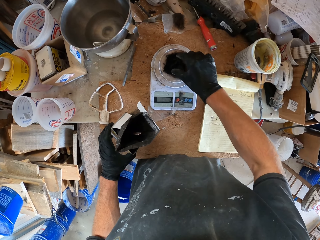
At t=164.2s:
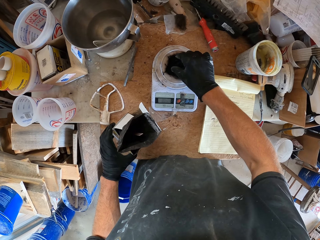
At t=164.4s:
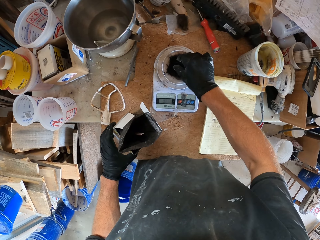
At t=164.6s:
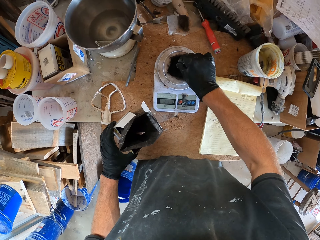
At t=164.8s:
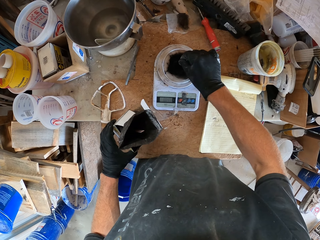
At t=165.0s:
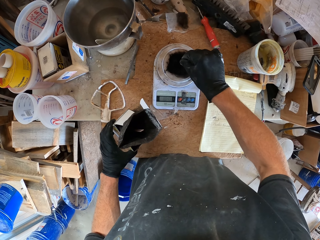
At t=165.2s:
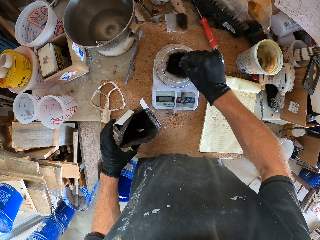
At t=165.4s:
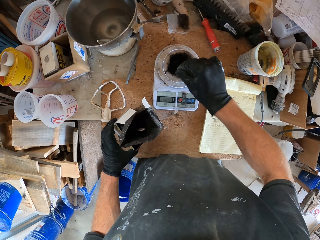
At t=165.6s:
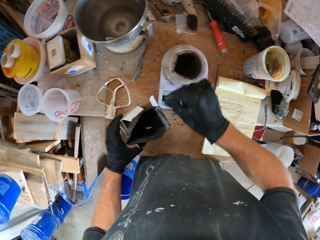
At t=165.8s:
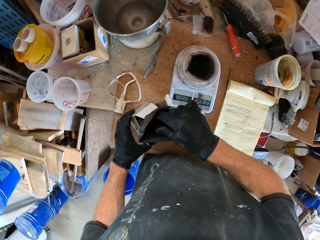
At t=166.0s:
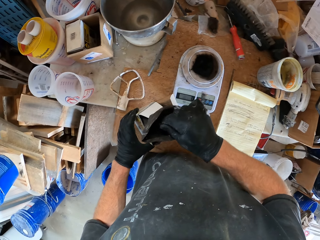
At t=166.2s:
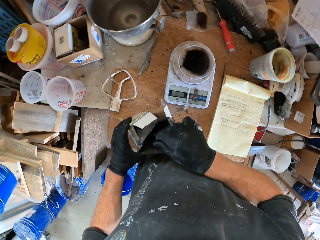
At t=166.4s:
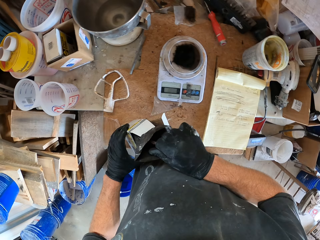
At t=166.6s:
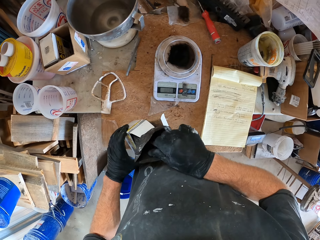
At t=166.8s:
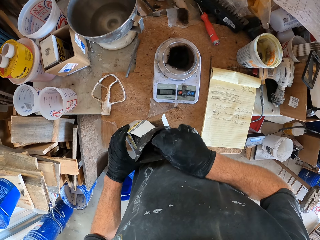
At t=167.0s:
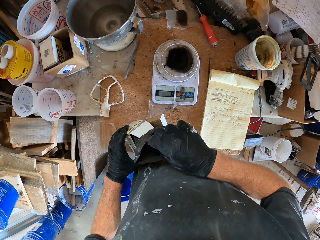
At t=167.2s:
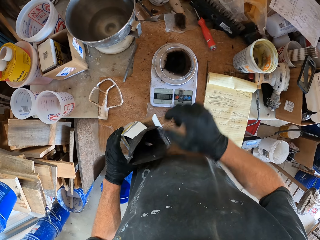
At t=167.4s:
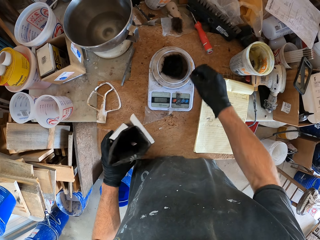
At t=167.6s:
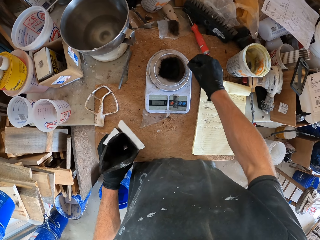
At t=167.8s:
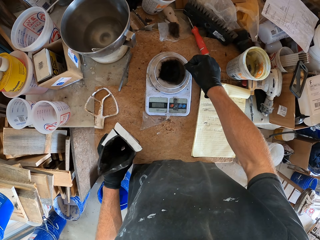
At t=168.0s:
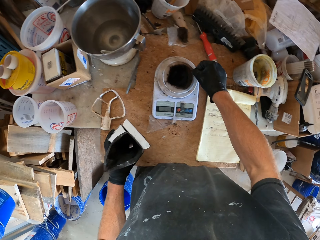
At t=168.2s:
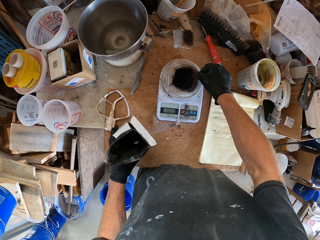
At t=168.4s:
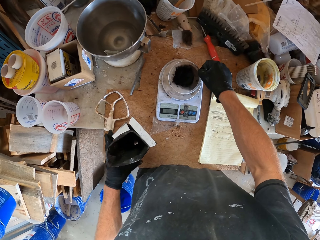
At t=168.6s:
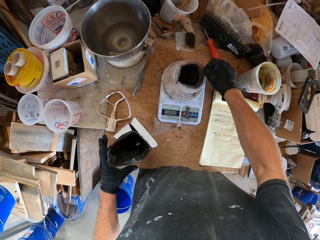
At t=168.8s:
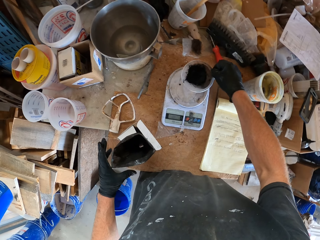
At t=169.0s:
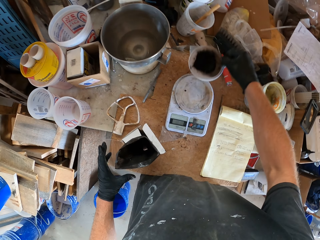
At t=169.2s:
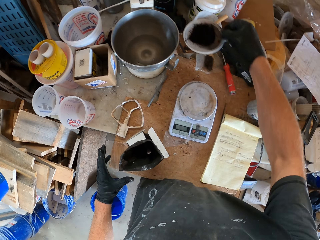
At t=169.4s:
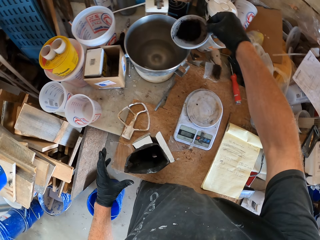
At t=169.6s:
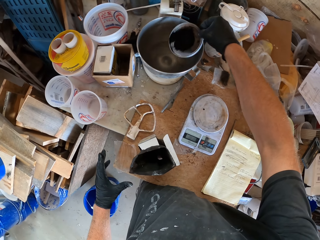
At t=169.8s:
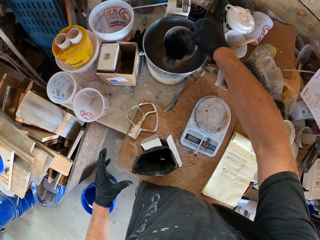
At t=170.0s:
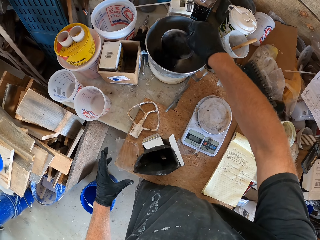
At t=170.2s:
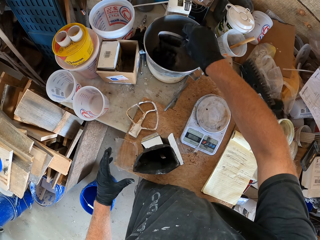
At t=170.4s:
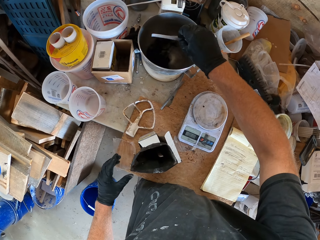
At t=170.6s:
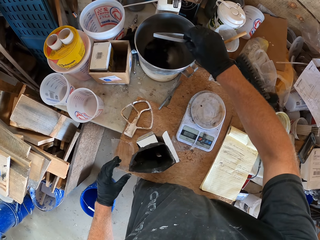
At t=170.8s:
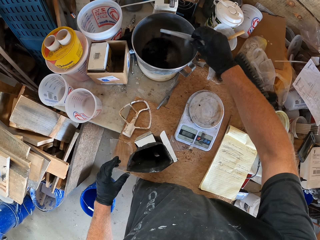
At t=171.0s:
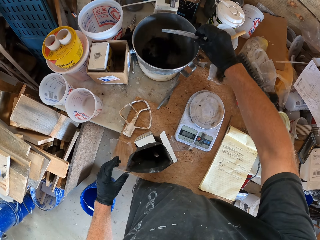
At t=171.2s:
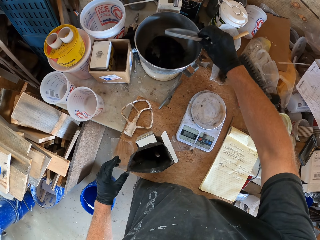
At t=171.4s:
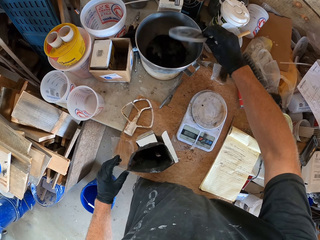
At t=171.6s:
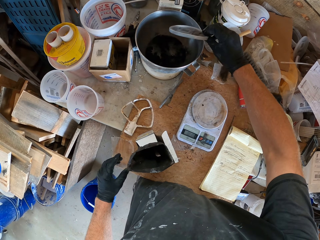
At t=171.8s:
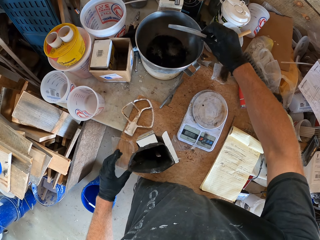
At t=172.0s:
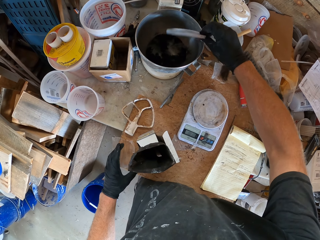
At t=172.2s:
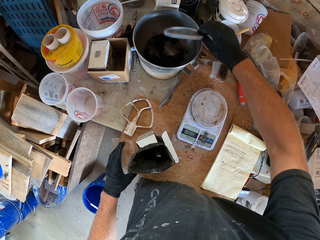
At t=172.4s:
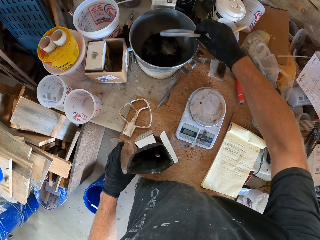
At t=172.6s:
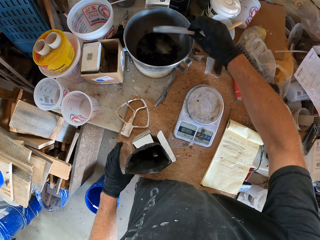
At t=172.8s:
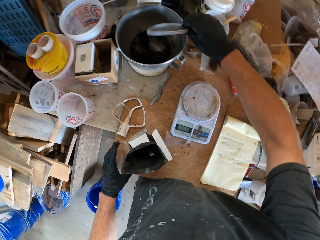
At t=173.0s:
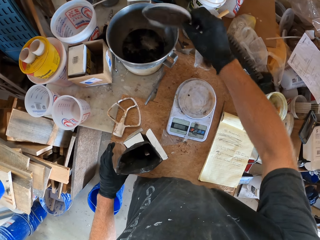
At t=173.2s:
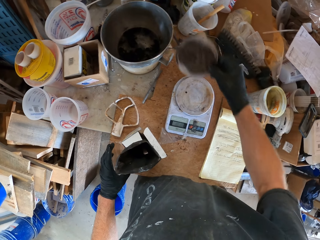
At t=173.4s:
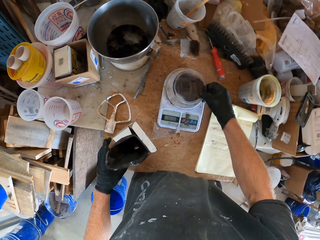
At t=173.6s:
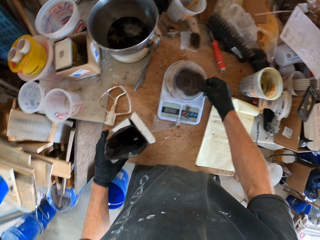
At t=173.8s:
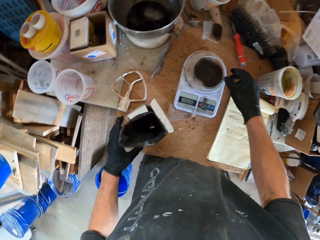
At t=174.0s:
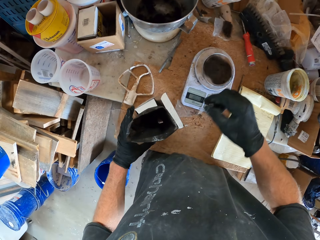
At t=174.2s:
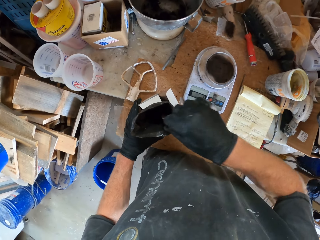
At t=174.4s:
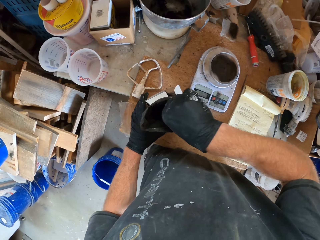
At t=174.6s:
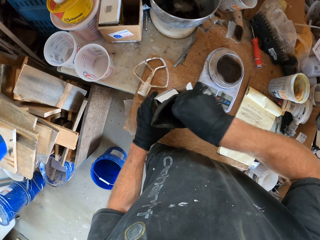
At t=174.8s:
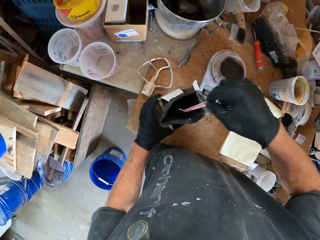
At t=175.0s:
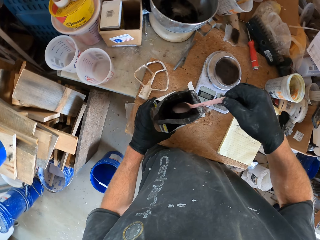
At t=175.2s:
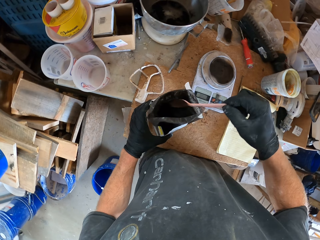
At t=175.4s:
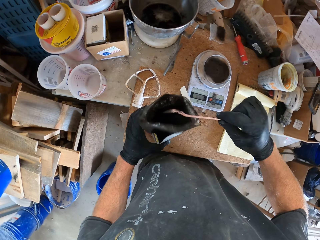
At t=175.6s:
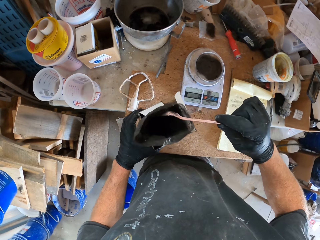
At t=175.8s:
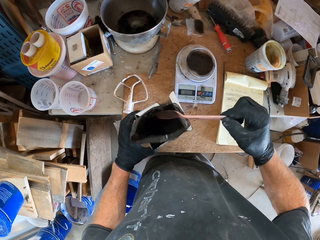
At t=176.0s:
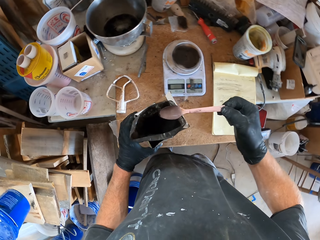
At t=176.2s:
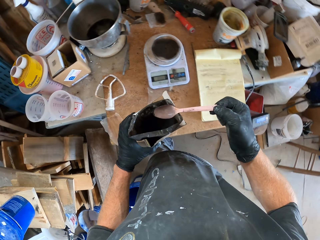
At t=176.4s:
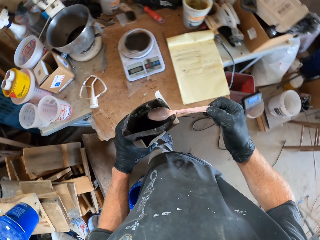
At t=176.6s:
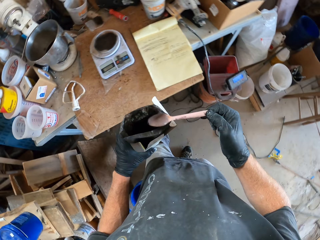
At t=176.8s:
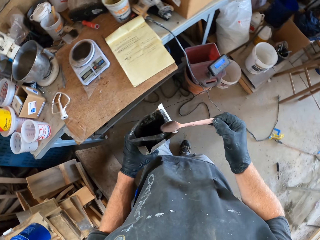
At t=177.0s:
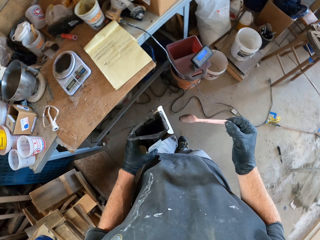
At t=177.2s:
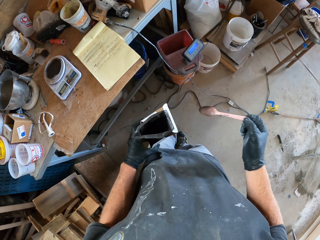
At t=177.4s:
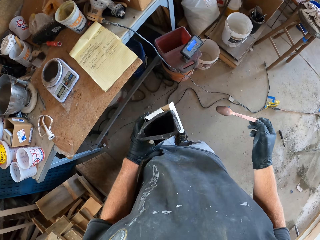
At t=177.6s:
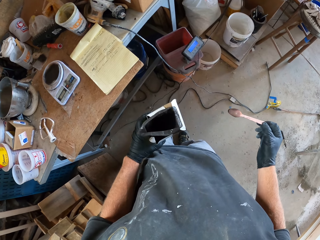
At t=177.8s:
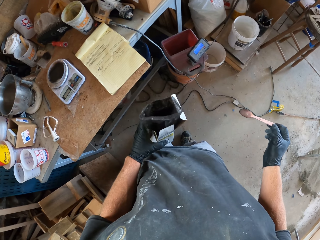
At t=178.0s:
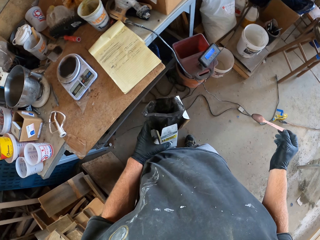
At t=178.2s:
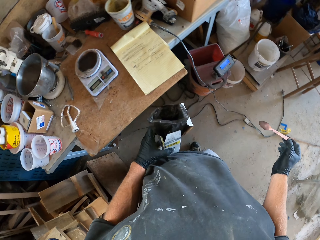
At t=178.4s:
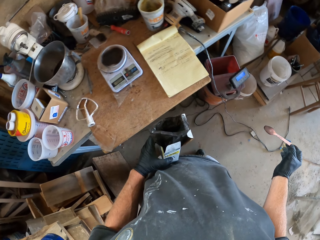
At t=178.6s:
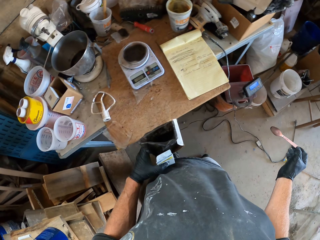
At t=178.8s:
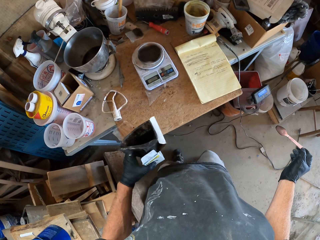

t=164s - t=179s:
The camera wearer takes another pinch of black cement dye from the lid of a plastic container with his hand. He puts the pinch of black cement dye into the box. He drops the box of black cement dye on the table. He removes the lid of the plastic container from the weighing scale. He pours the black cement dye from the lid of the plastic container into the mixing bowl. He taps the lid on the bucket. He drops the lid of the plastic container back on the weighing scale. He removes the spoon from the box of black cement dye on the table, picks up the box of black cement dye from the table, and dusts the black cement dye from the spoon into the box.

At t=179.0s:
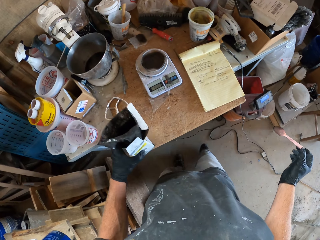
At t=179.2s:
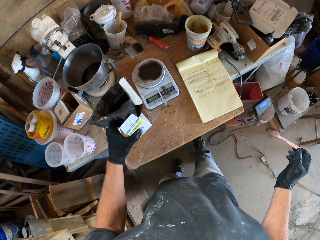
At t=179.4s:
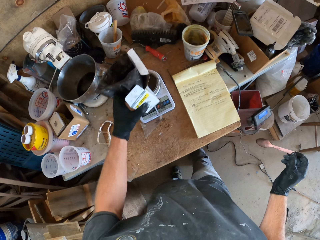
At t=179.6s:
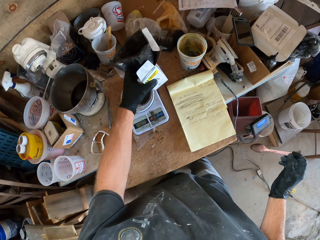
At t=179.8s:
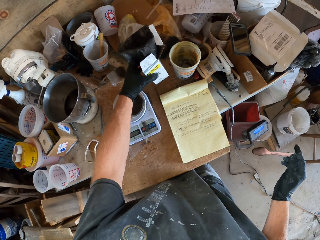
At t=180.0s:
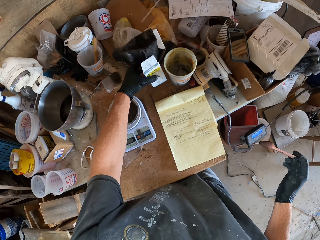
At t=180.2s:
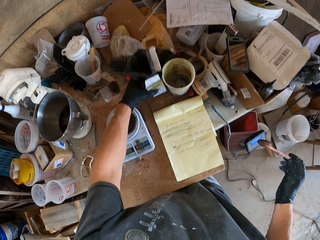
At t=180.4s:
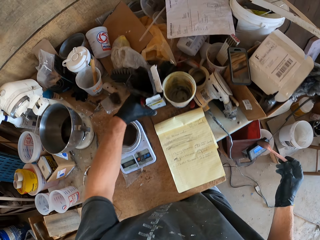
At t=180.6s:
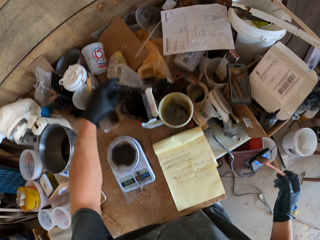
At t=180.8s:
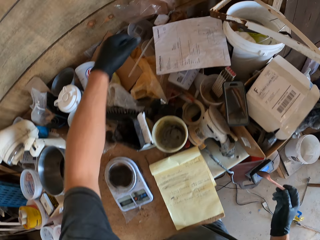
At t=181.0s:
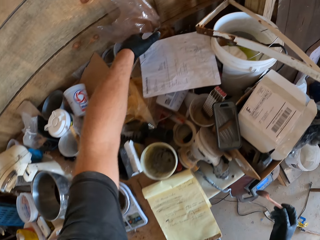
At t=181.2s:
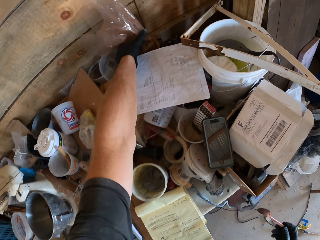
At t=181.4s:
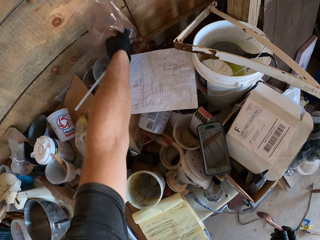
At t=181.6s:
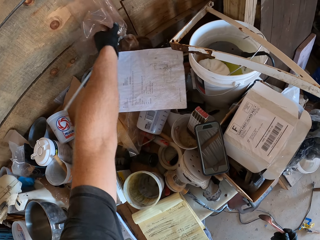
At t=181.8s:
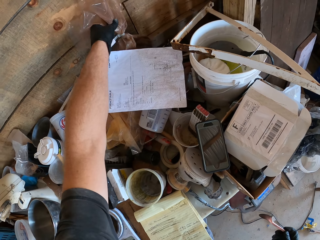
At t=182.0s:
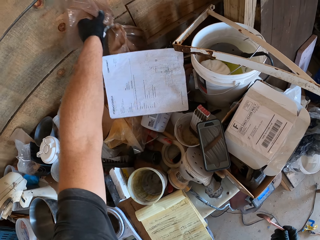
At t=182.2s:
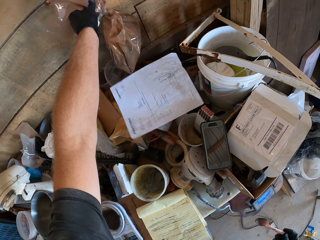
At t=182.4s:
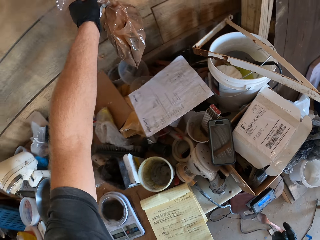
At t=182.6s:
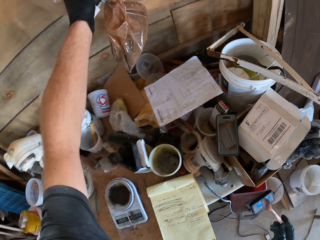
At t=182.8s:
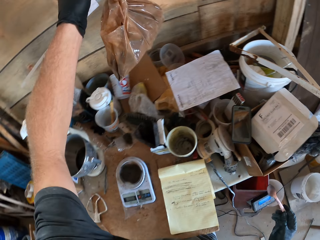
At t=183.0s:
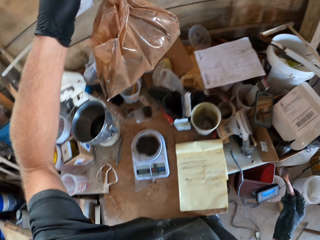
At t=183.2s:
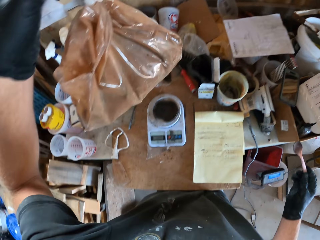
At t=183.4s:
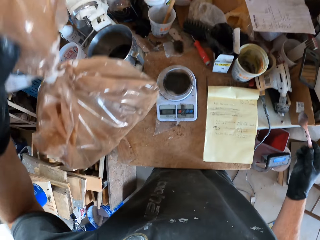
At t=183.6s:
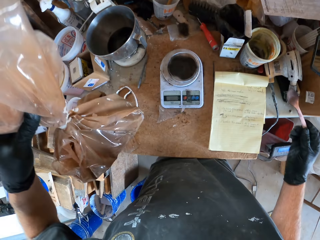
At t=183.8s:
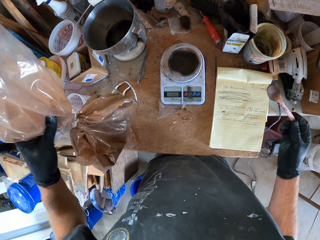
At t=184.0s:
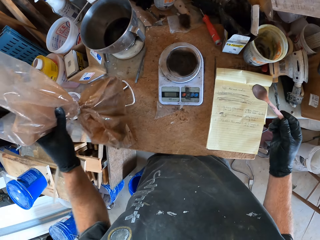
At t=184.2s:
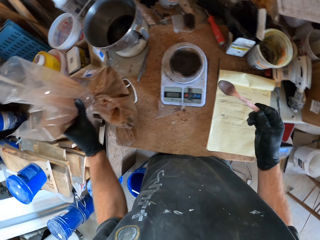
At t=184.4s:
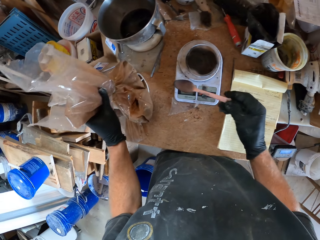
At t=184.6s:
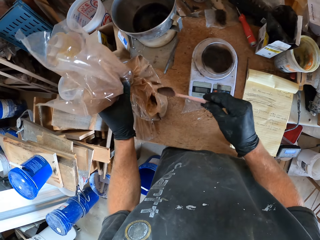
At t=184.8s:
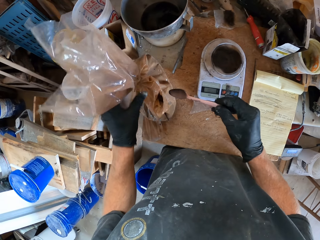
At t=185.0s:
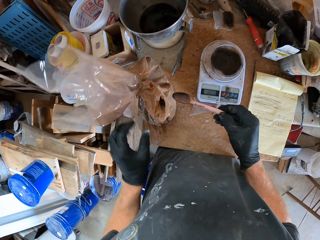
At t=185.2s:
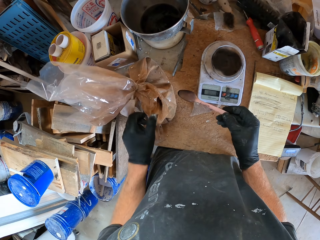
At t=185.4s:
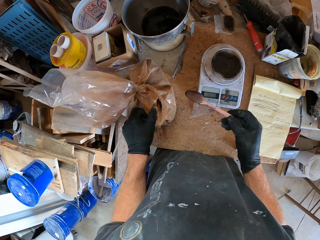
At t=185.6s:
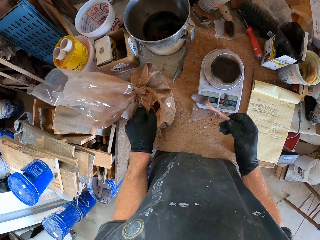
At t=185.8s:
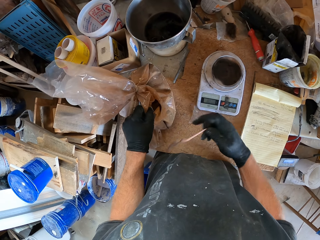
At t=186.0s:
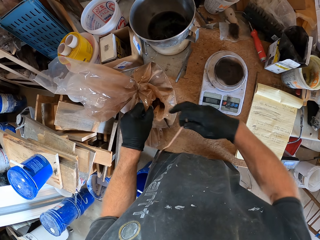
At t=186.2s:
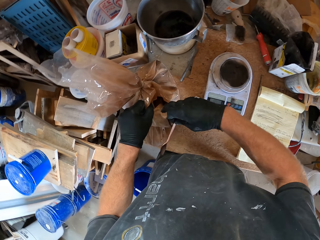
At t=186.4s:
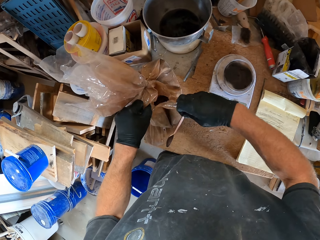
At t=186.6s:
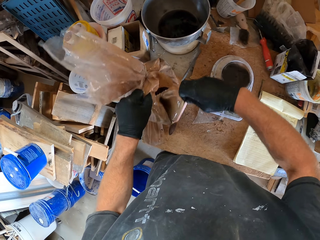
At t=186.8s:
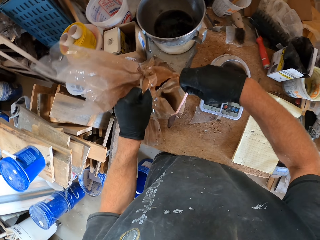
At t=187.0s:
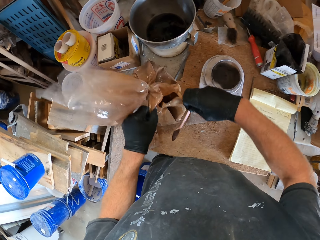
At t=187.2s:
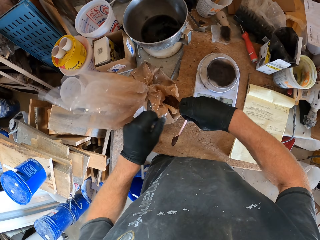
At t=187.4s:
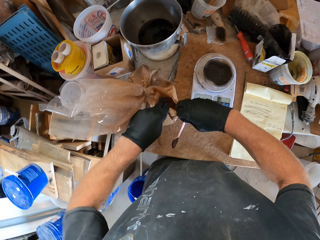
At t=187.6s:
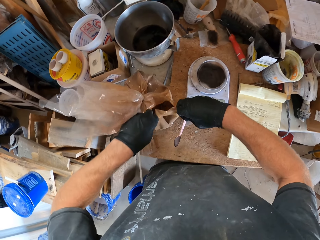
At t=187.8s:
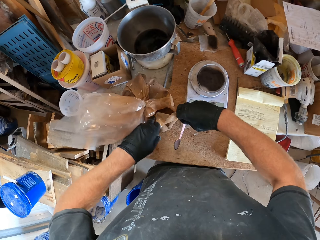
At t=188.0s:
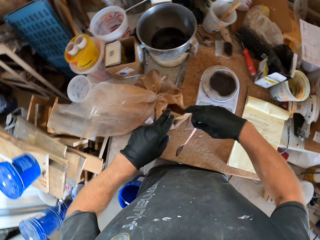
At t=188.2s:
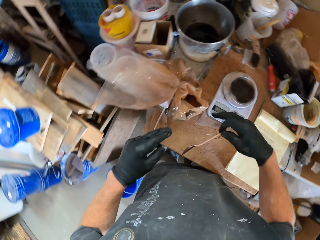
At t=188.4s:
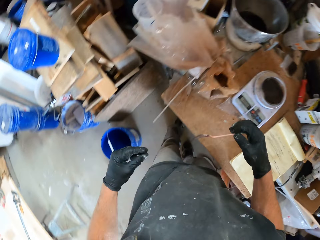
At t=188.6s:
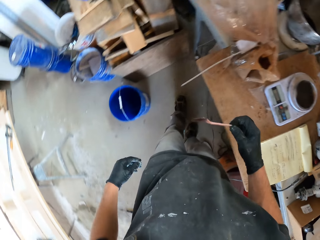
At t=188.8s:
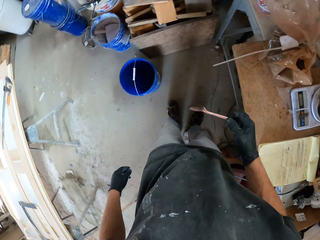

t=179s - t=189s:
The camera wearer drops the box of black cement dye on the table. They carry a nylon of brown cement dye from the table. They drop the nylon of brown cement dye on the table. They open the nylon of brown cement dye.
